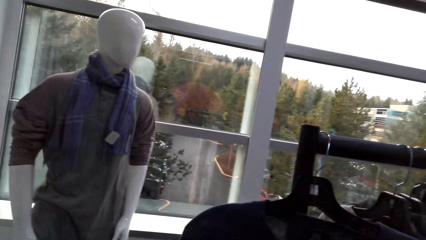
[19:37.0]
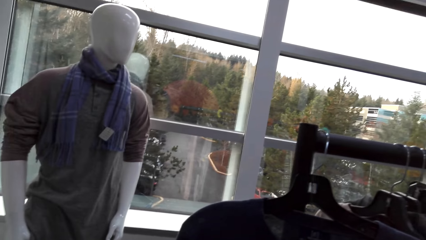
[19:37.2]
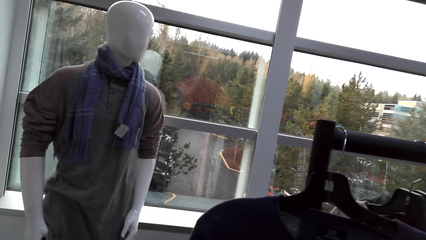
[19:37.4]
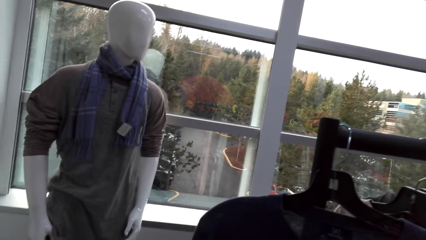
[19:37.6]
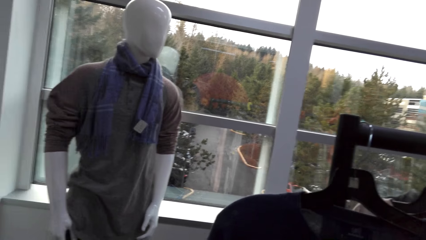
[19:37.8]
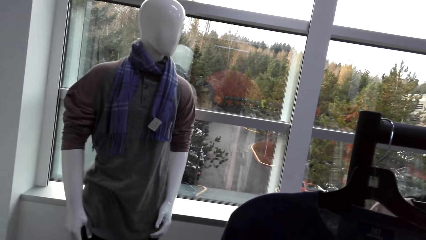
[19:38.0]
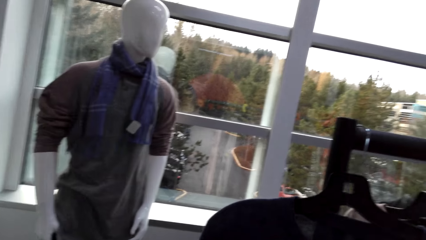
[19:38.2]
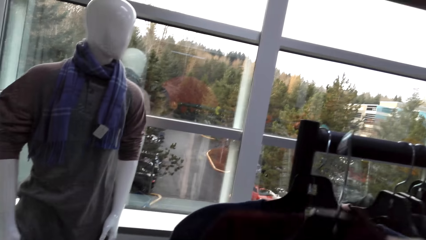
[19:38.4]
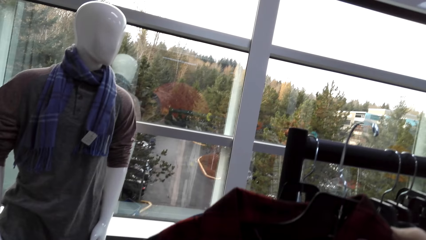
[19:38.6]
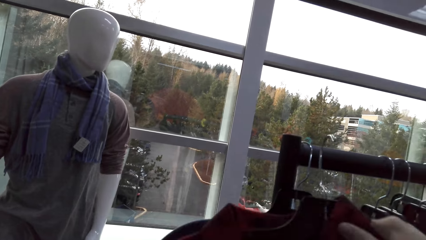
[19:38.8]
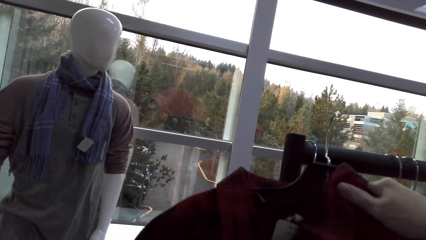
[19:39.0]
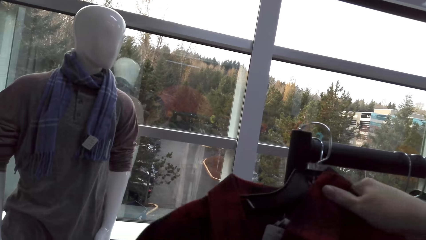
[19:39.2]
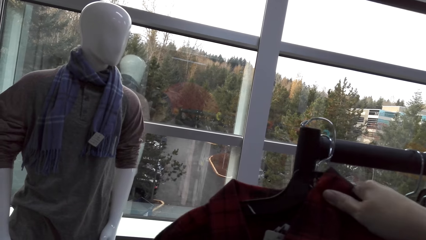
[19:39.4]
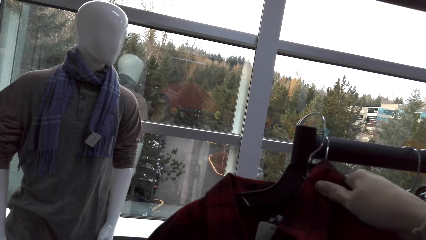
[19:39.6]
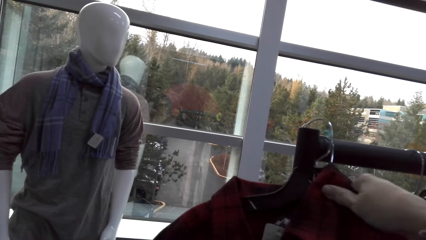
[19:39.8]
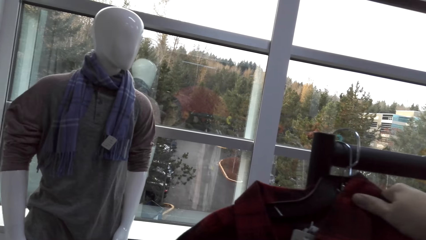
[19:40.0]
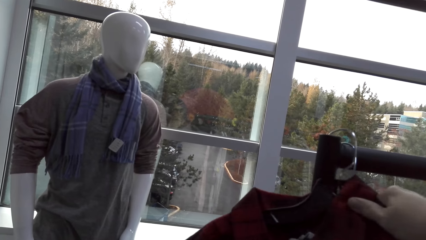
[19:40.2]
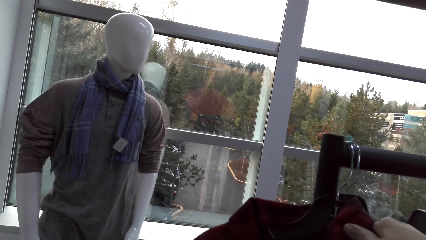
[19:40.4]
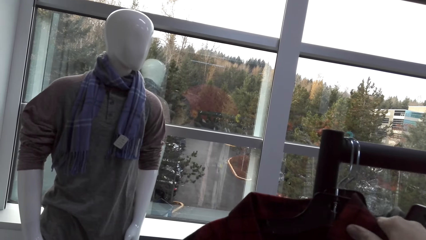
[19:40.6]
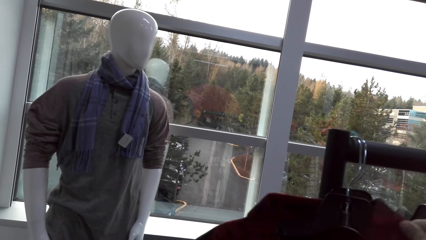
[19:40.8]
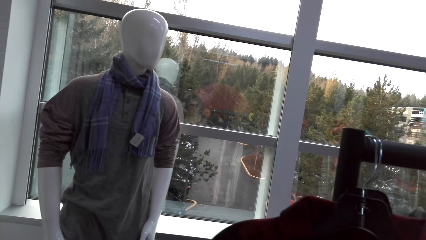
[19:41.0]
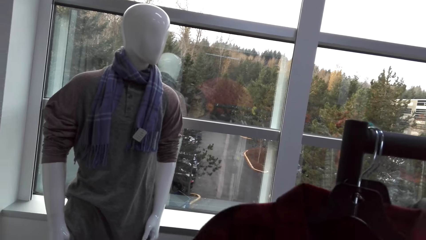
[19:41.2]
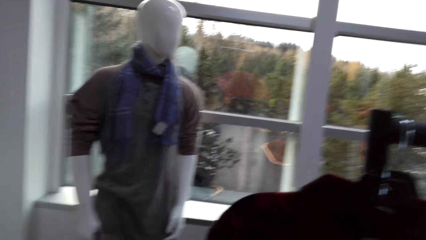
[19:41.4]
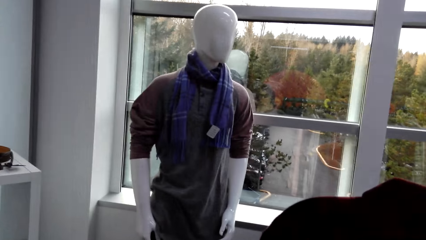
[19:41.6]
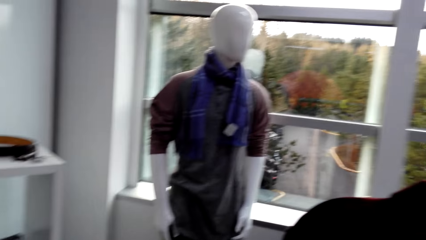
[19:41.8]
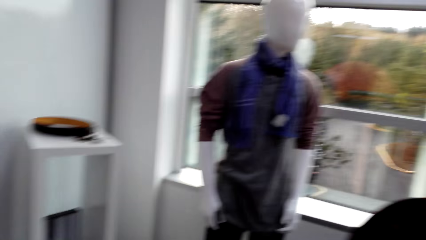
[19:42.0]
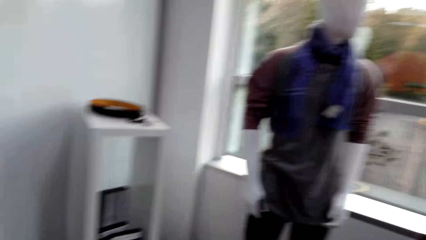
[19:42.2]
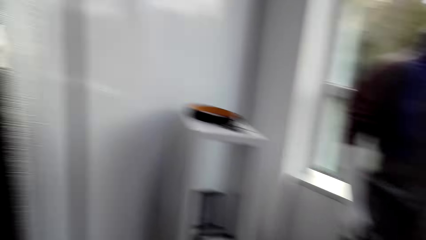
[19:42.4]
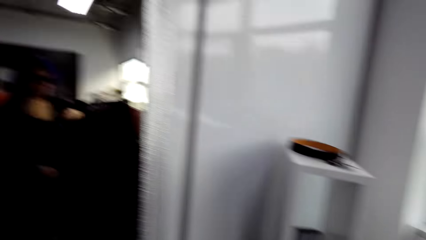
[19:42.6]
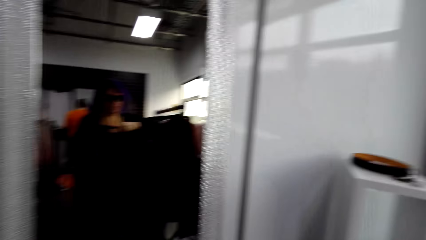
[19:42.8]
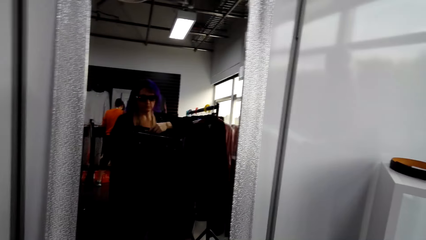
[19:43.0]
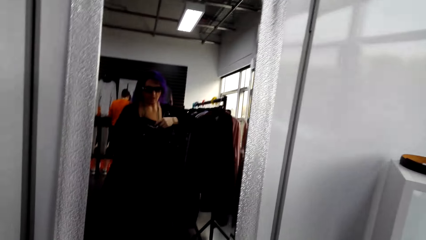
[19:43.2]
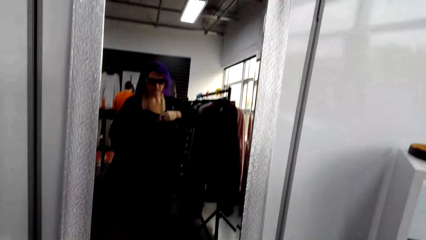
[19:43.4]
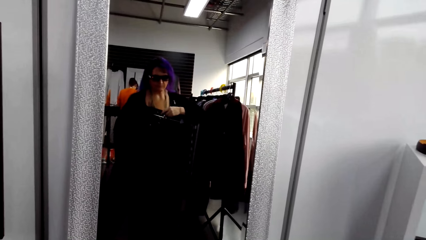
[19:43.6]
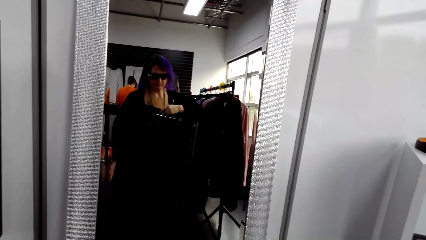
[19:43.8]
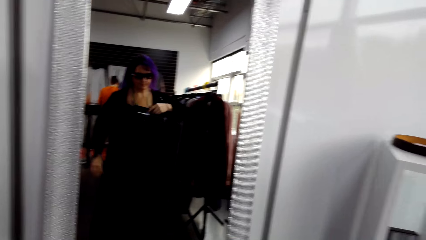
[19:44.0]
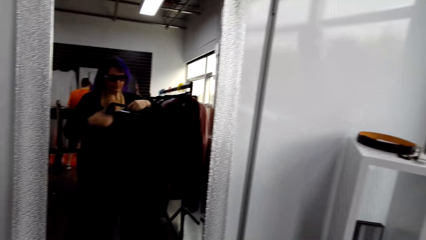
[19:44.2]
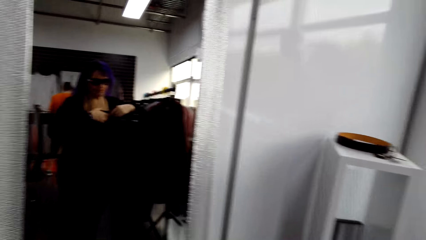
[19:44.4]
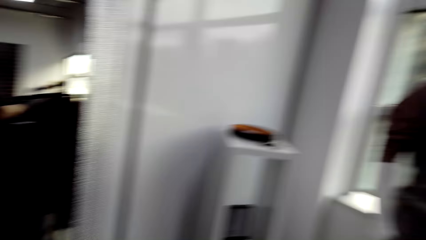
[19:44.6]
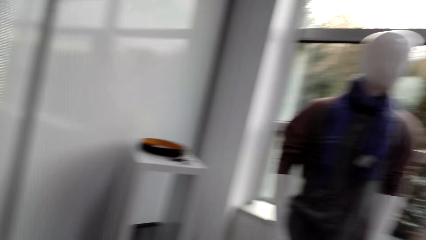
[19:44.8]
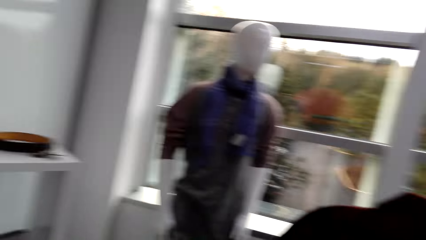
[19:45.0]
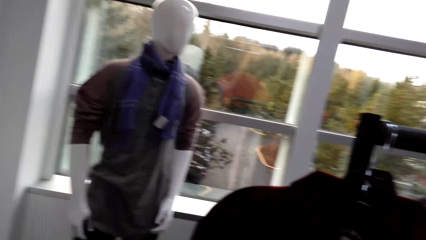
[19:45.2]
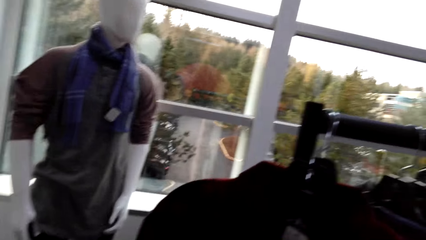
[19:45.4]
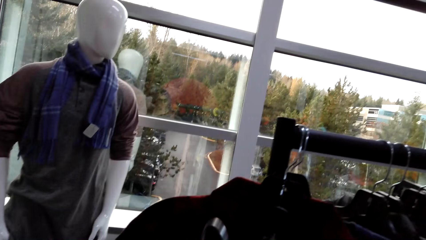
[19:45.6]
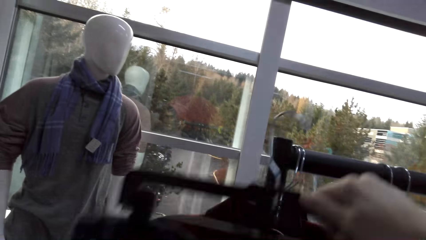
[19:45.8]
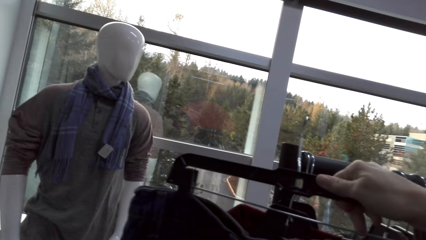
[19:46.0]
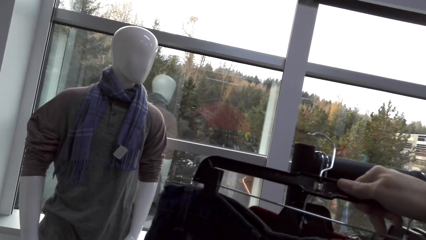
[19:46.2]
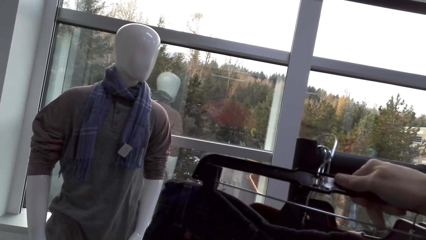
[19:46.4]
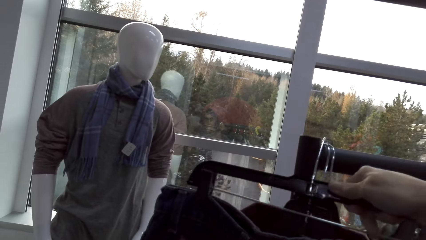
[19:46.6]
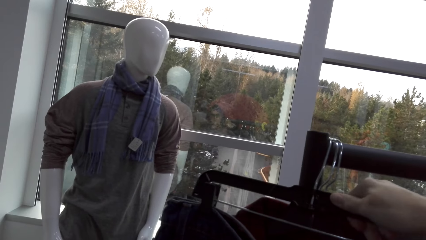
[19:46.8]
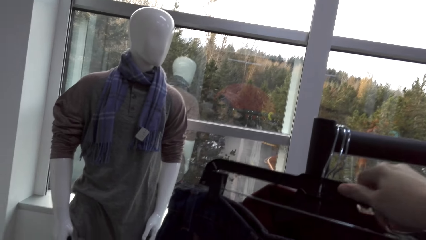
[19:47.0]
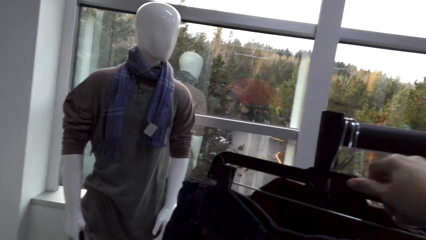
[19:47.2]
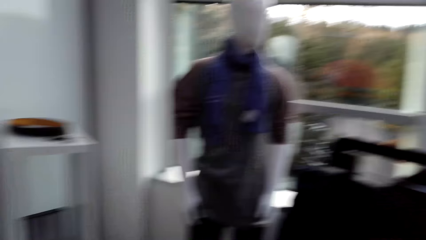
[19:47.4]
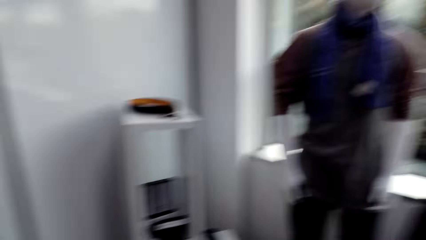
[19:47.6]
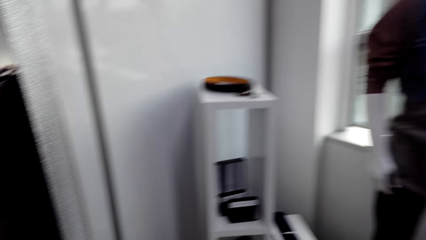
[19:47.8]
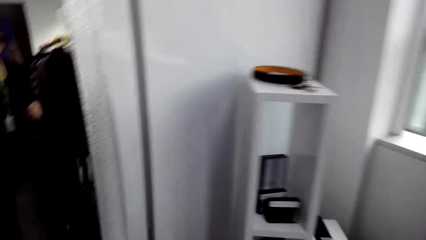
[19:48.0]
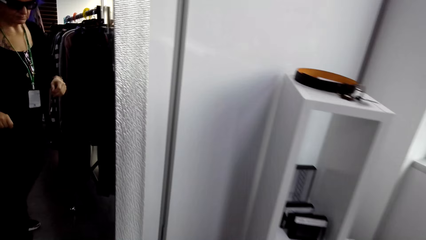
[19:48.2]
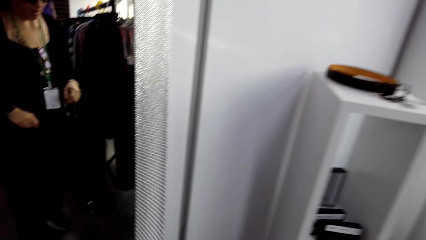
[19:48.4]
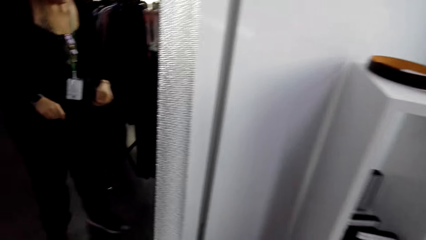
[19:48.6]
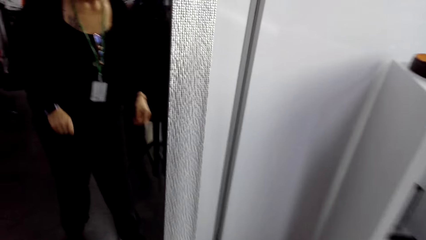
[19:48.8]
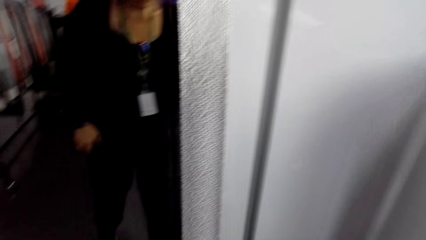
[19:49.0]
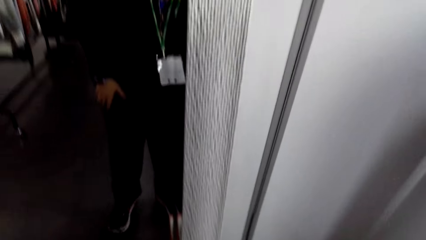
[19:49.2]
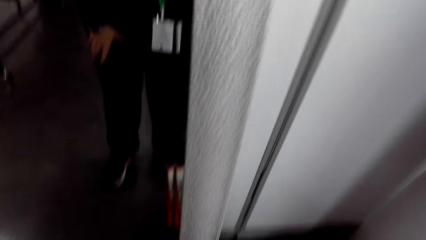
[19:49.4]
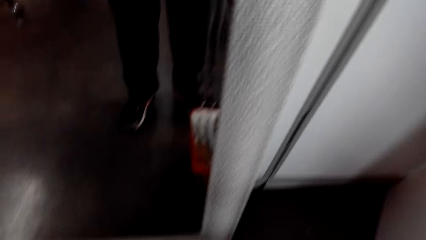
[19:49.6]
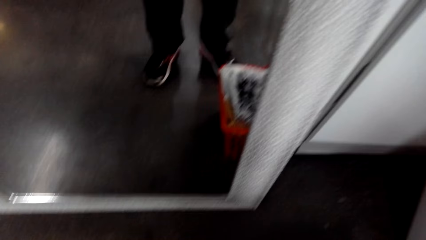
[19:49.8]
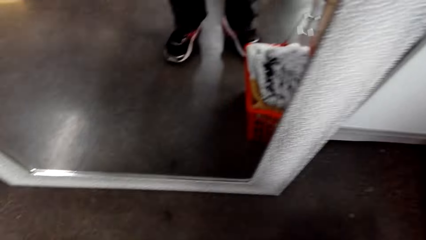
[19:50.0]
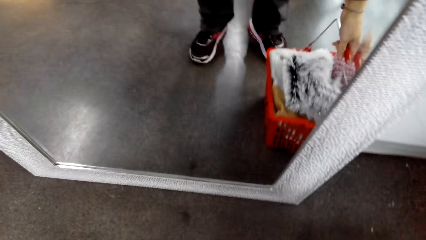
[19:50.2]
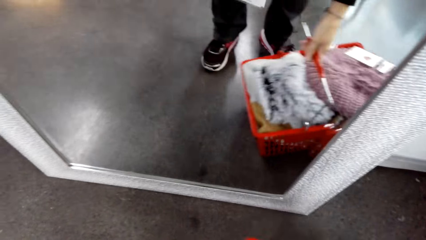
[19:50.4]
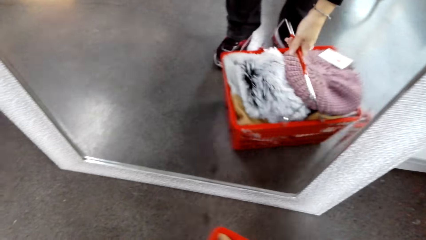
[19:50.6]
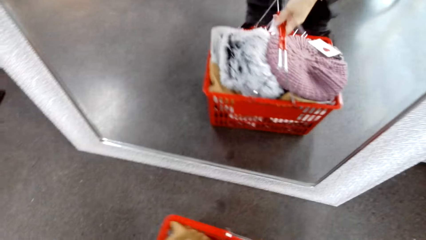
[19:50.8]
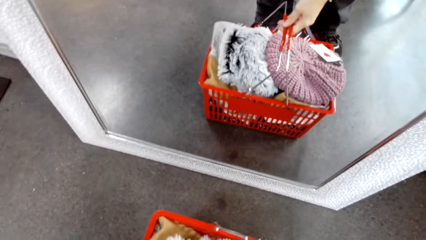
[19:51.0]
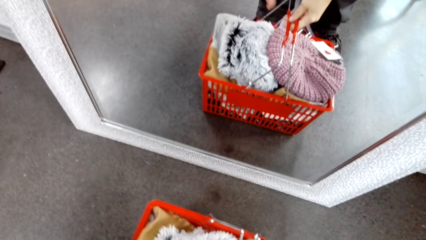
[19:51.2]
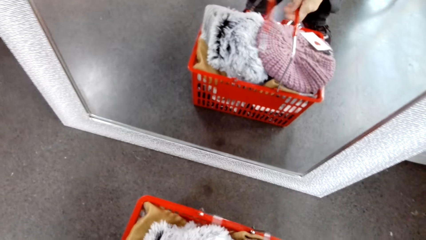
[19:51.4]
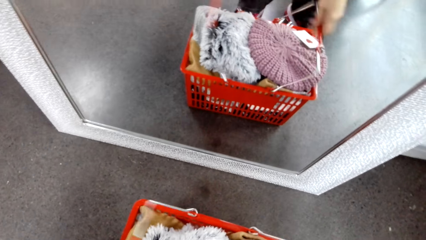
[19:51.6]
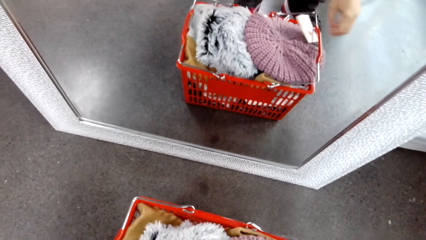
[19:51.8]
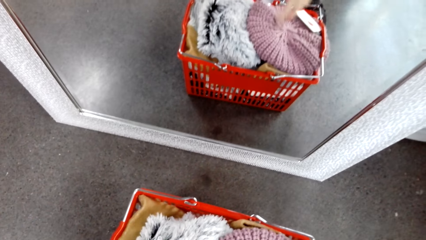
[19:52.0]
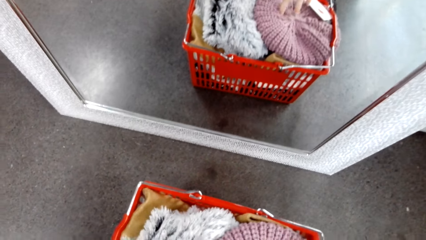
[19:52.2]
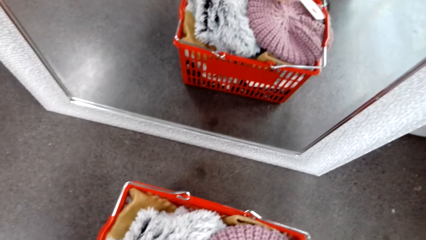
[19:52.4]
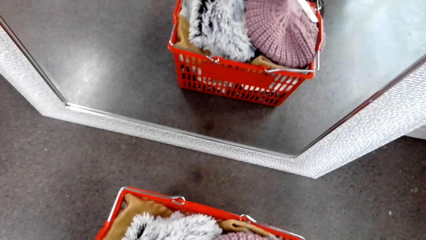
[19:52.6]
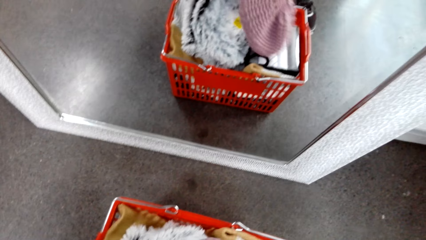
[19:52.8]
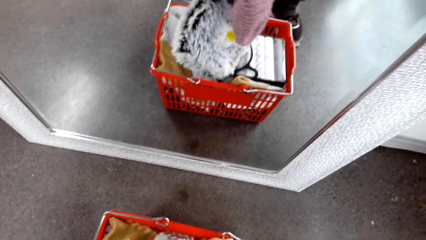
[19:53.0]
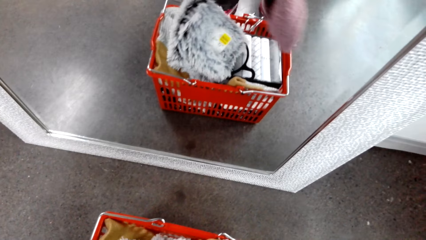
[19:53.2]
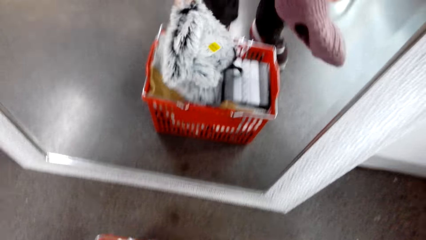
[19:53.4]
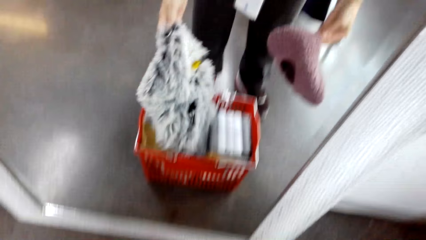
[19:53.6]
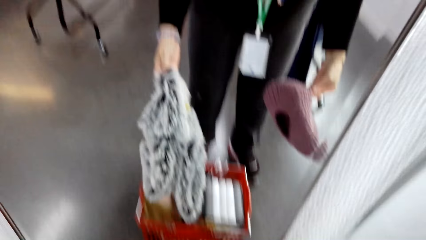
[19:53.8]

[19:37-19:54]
The camera wearer hangs a shirt on the rack. They return the shirts. They turn towards a mirror. They adjust a trouser. They hang the trouser. They return the shirts again. They adjust the basket on the floor. They move the basket. They pick up a hat and a scarf in the basket.
